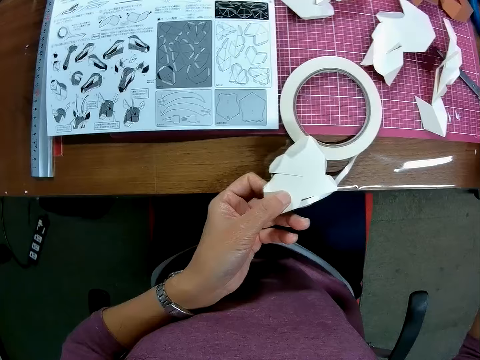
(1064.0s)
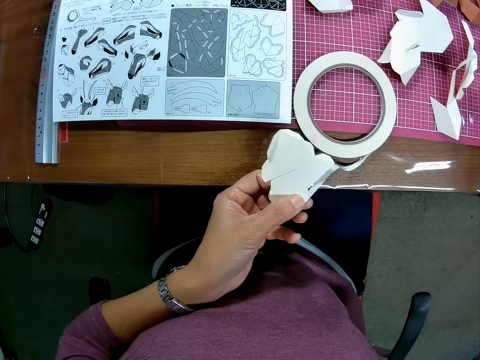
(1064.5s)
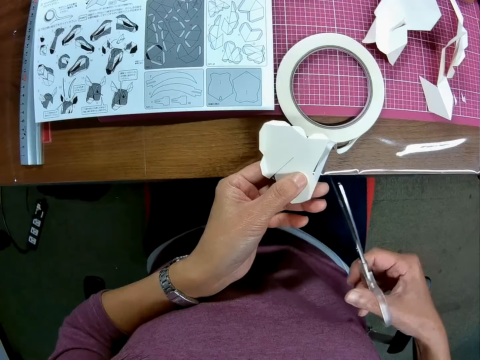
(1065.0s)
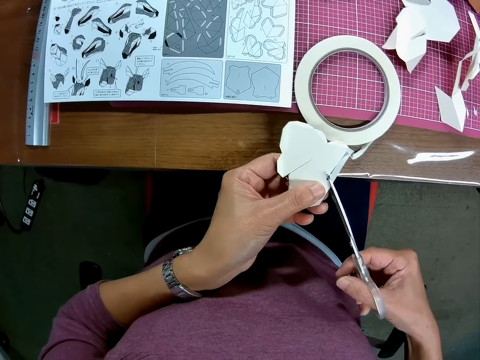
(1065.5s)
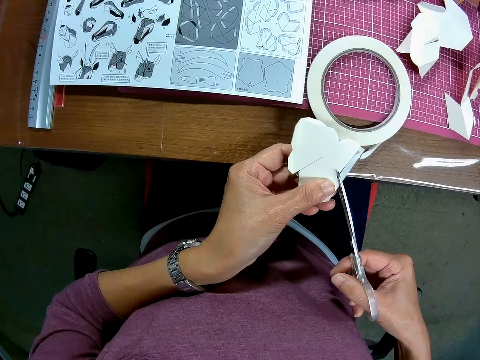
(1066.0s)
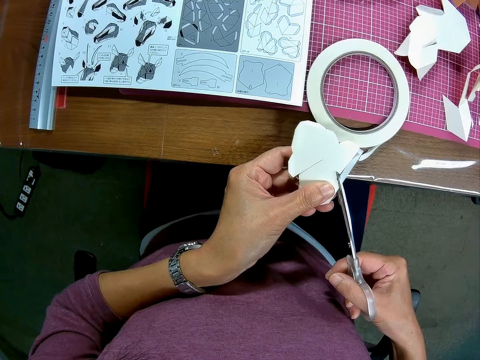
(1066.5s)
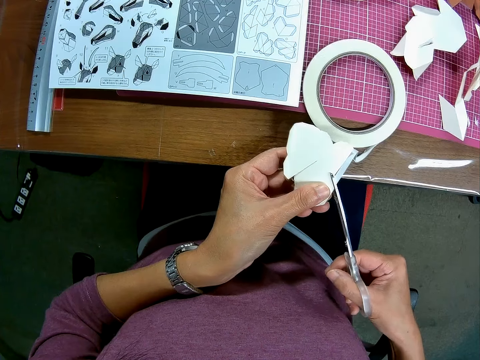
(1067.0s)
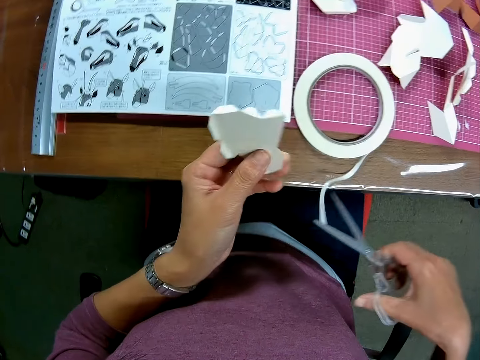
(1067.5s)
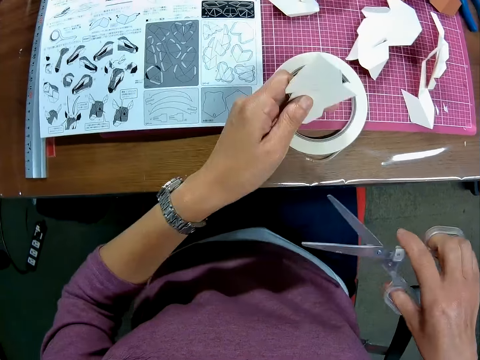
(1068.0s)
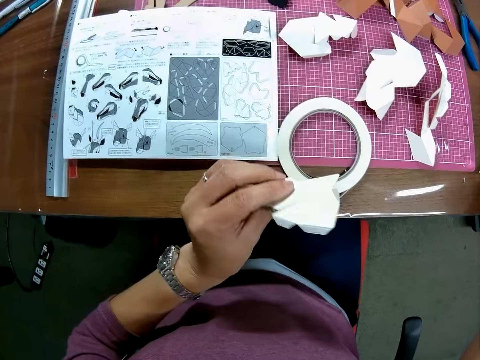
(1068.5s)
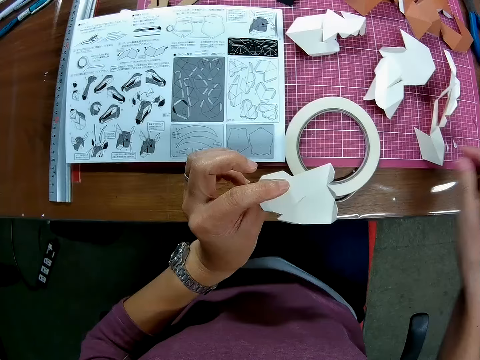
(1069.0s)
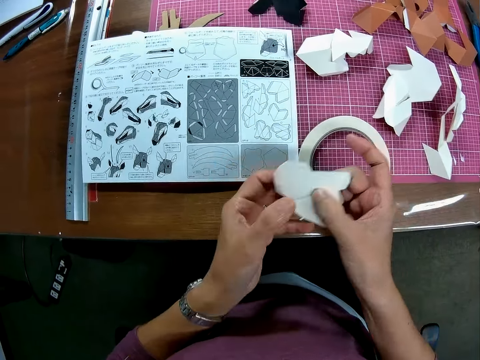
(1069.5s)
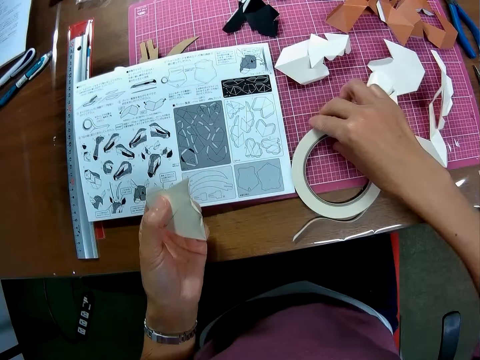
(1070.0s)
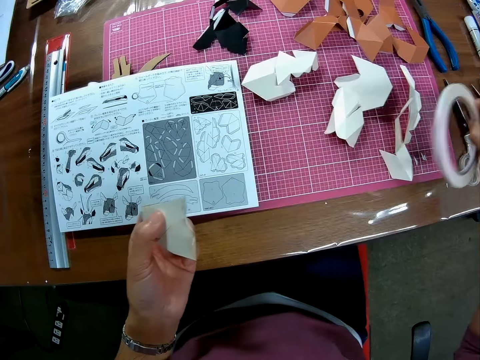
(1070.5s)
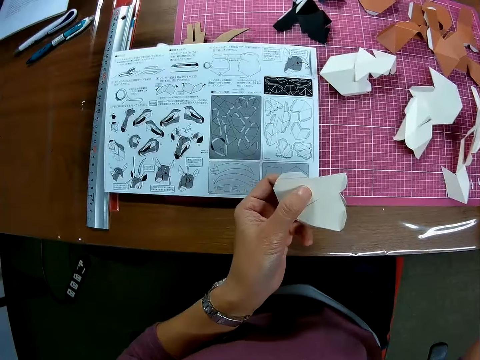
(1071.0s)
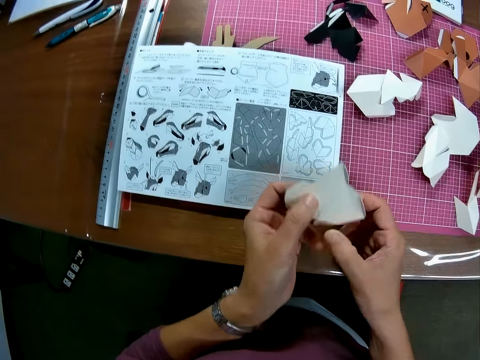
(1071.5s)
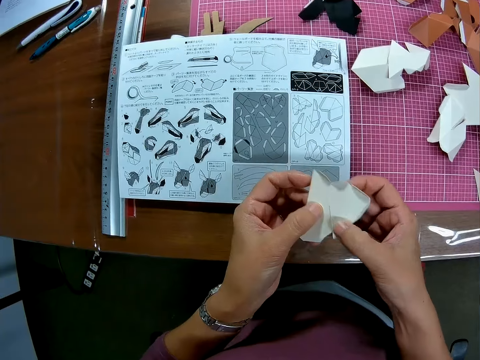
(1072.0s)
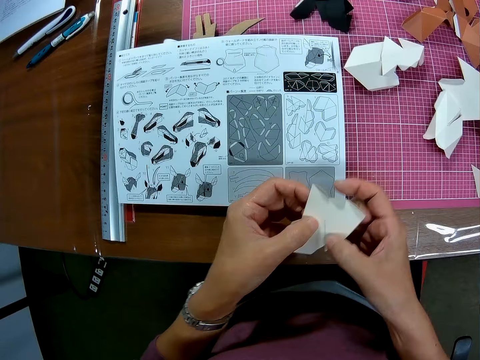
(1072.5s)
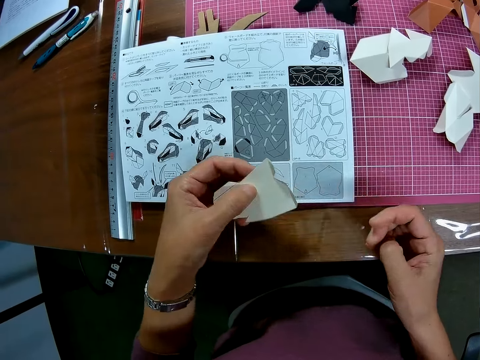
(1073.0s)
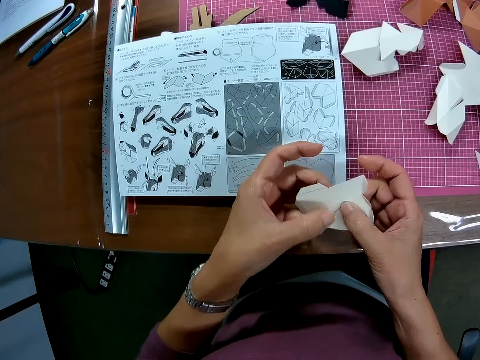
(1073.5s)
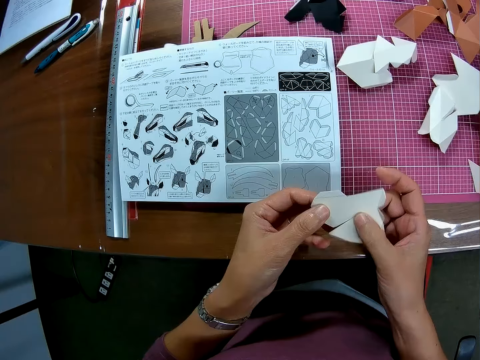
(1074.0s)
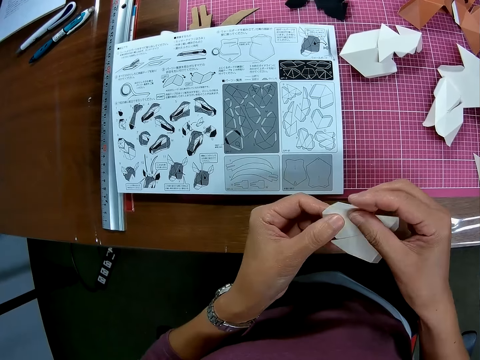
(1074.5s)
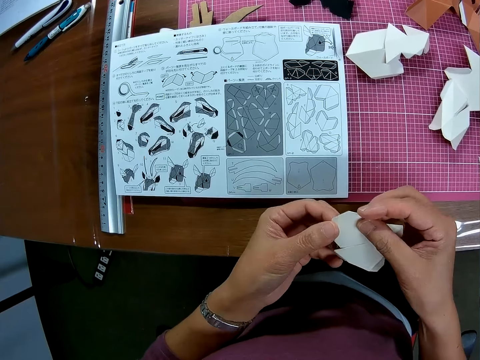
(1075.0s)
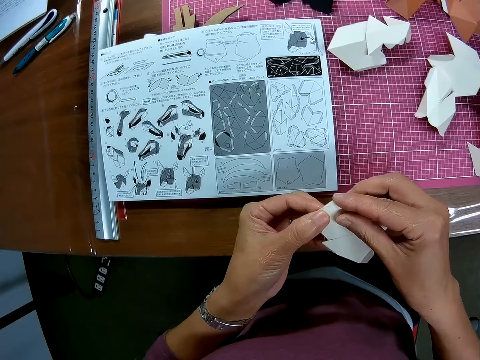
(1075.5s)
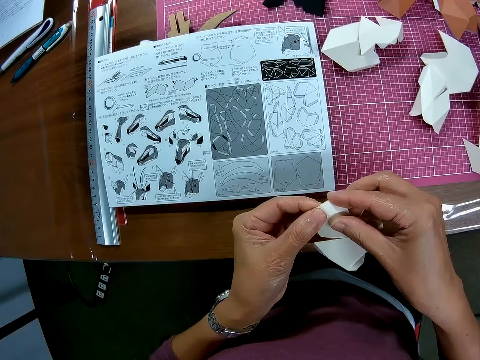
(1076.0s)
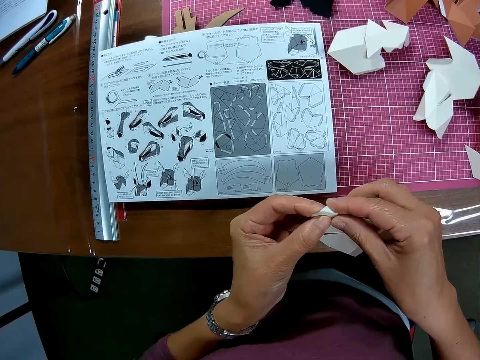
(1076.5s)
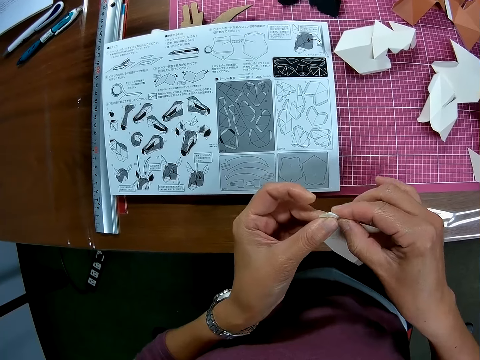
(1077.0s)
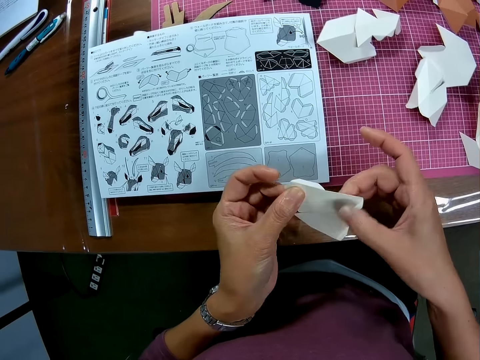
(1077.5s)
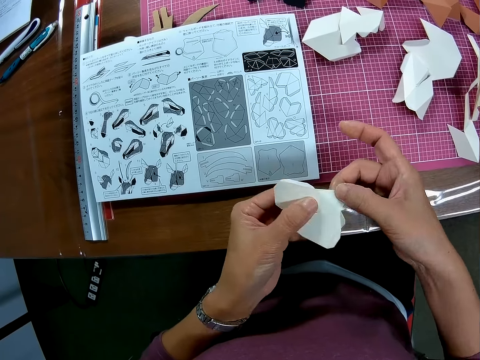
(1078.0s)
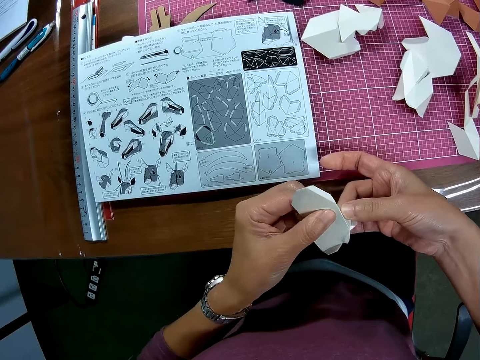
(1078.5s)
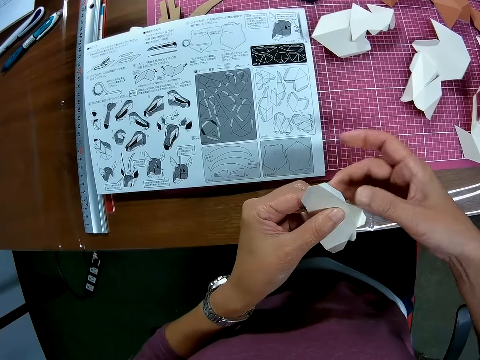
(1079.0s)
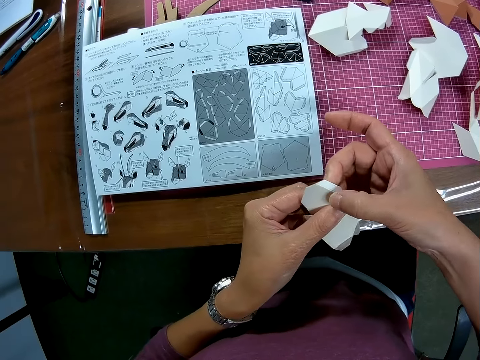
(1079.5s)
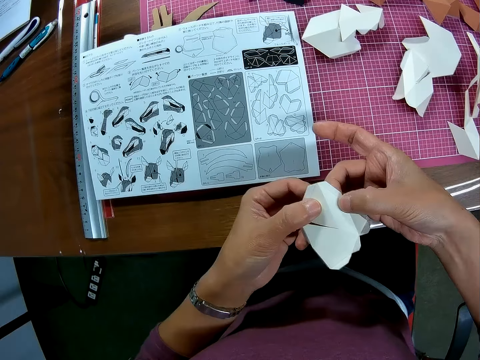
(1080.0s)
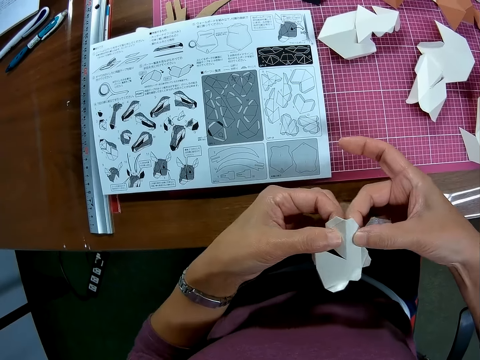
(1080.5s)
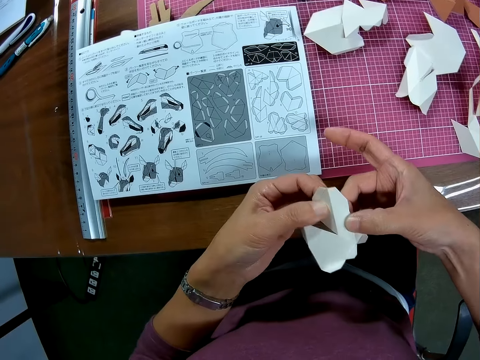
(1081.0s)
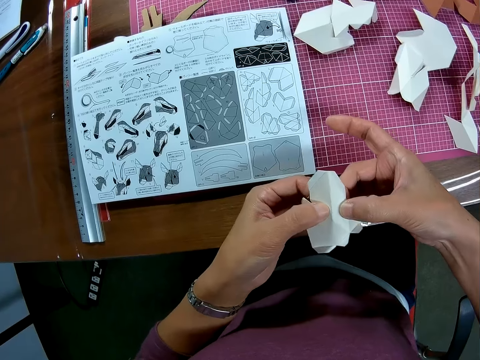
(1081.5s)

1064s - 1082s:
The camera wearer drops the paper tape or masking tape on the table with his right hand. He puts the woodcraft on the table. He picks up the scissors from the table with his right hand. He cuts the masking tape with the scissors. He drops the scissors on the table with his right hand. He picks up the scissors from the table with his right hand. He moves the paper tape sideways with his right hand. He holds the paper with both hands. He stares at the woodcraft. He continues to fold the paper with both hands.

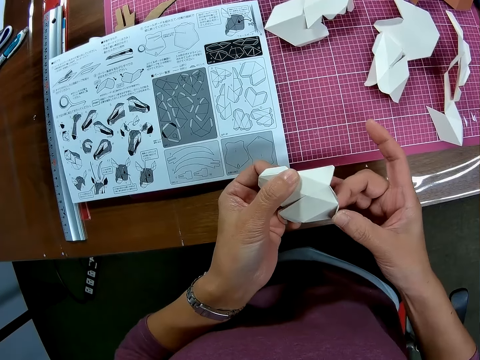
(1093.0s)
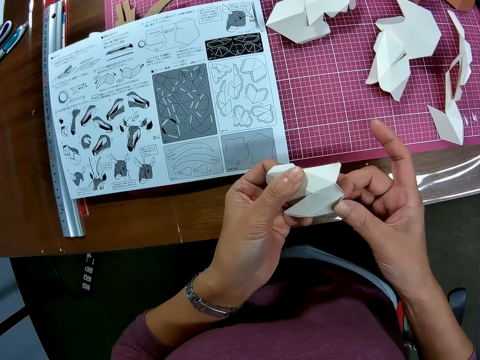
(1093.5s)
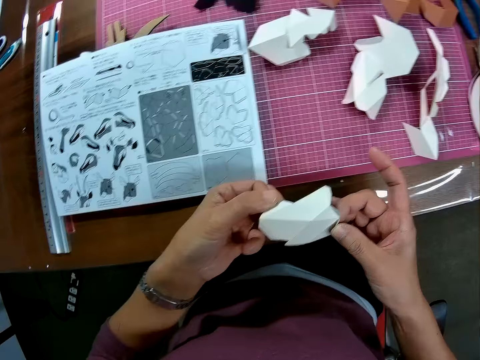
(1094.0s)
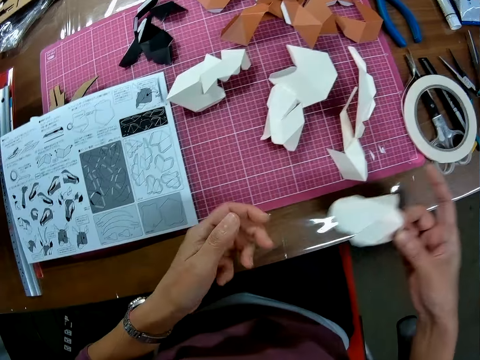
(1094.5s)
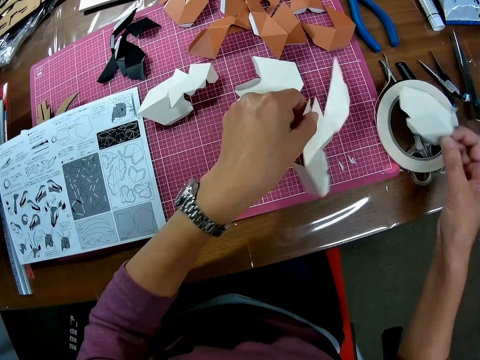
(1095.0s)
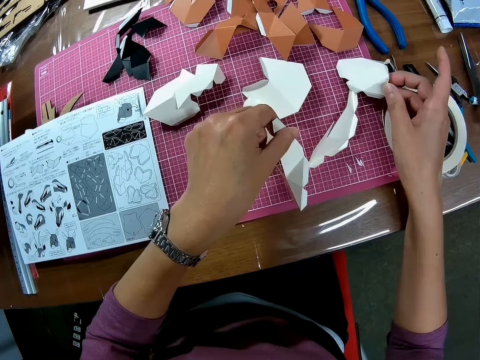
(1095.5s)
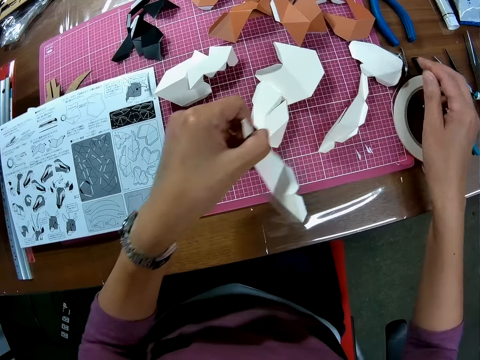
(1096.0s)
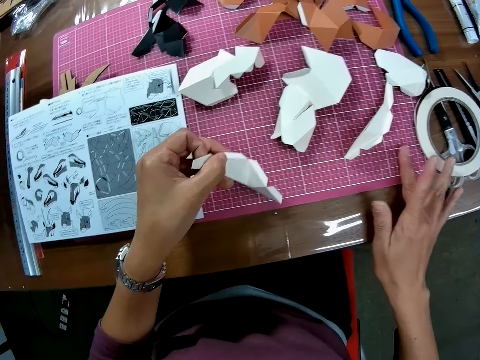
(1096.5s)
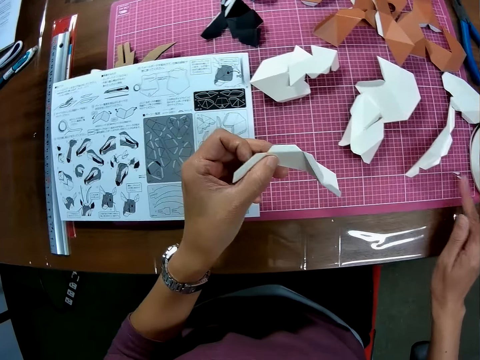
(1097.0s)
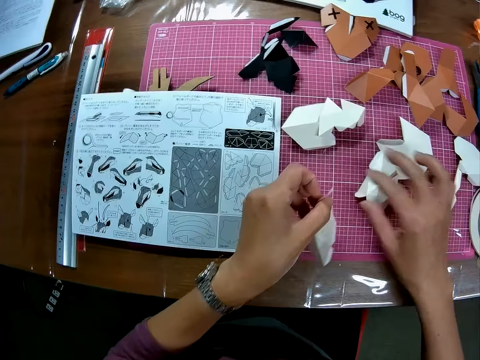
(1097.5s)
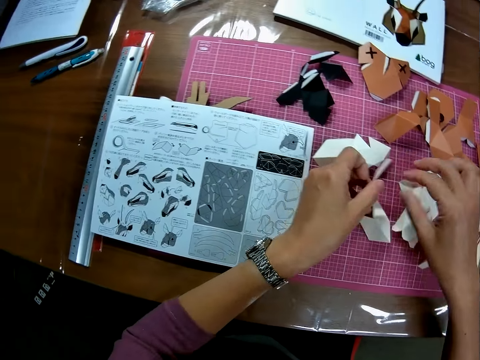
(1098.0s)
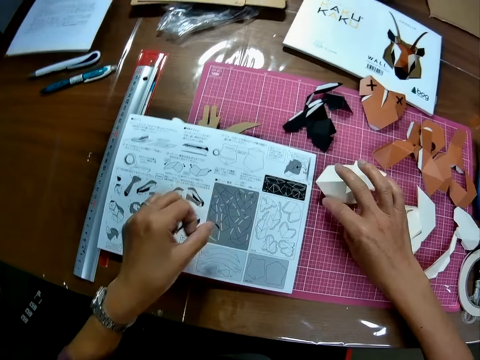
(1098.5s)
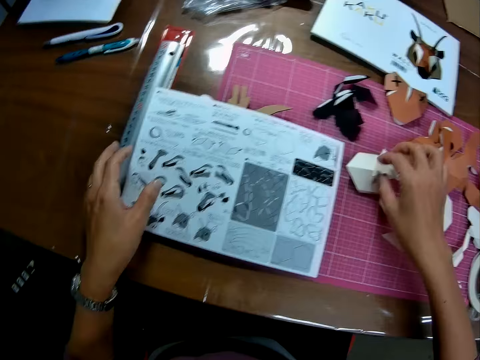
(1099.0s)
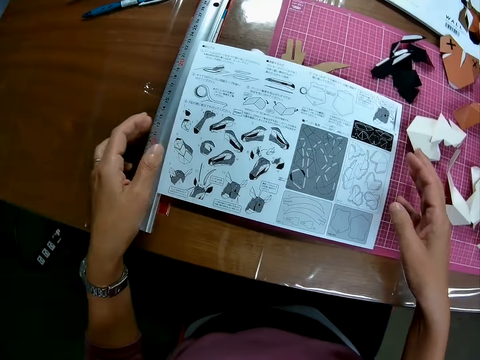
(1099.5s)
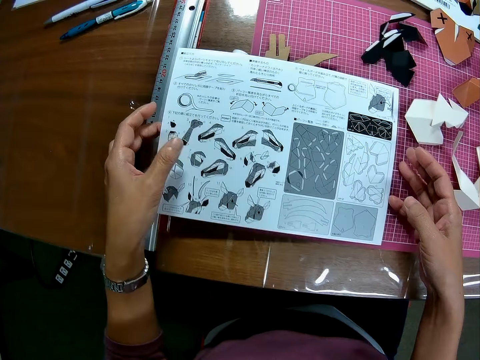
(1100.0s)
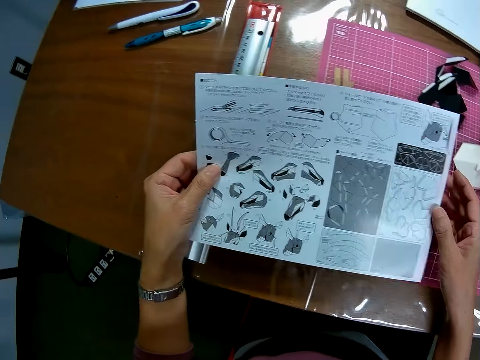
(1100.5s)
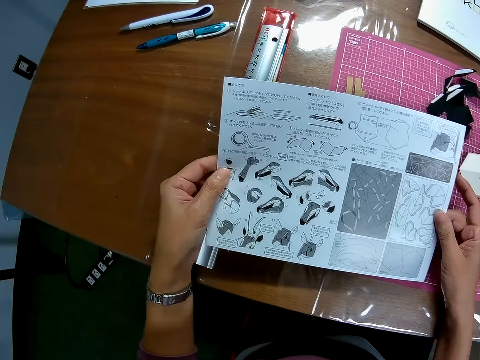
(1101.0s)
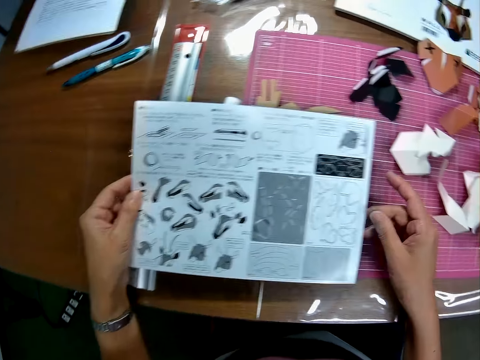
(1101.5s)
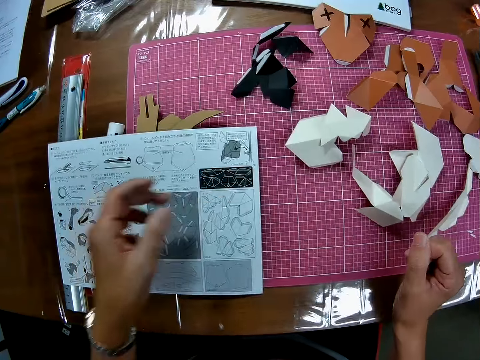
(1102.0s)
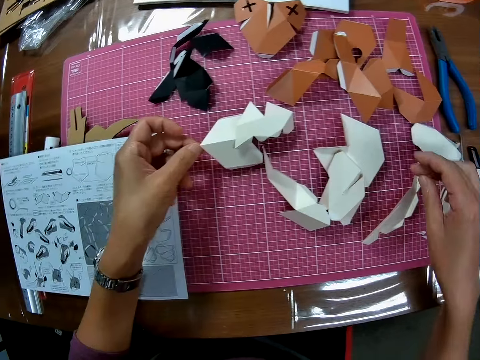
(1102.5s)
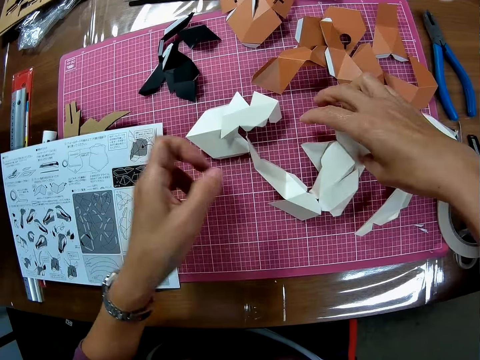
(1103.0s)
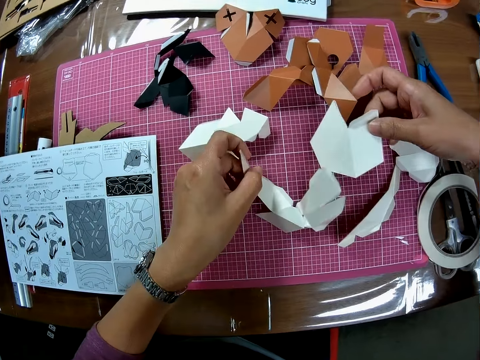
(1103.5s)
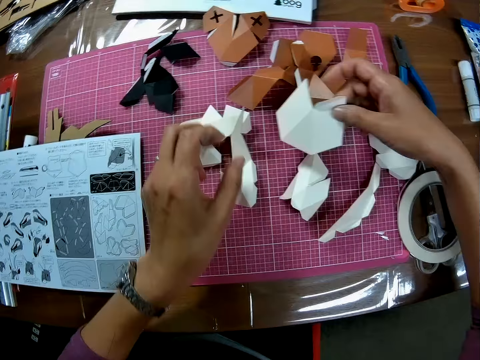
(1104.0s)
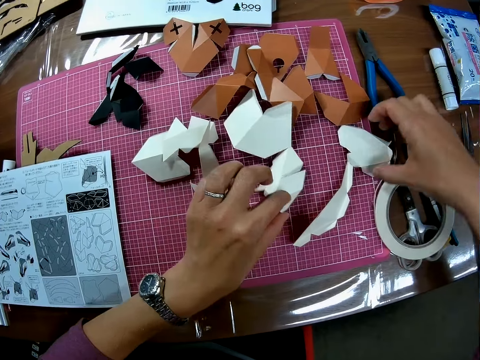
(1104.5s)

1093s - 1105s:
The camera wearer picks up a model piece or paper on a mat craft board. He drops the model piece on the mat craft board. He rubs the mat craft board using the right hand fingers. He drops the paper on the table. He adjusts model pieces on the mat craft board. He picks up an architectural craft manual or instruction manual on the mat craft board with his left hand. He views the architectural craft manual. He holds the instruction manual with both hands. He drops the instruction manual with his left hand. He looks towards the model pieces on the mat craft board. He touches some of the papers on the table. He adjusts the model pieces on the mat craft board.
